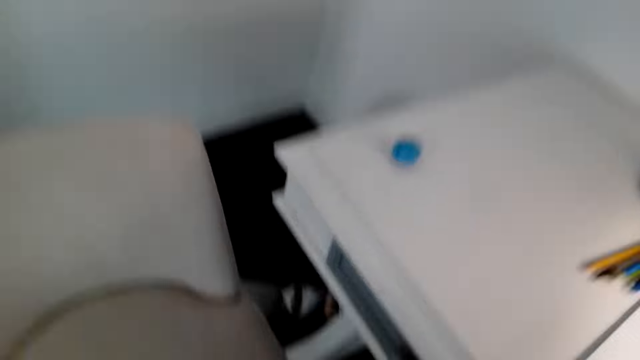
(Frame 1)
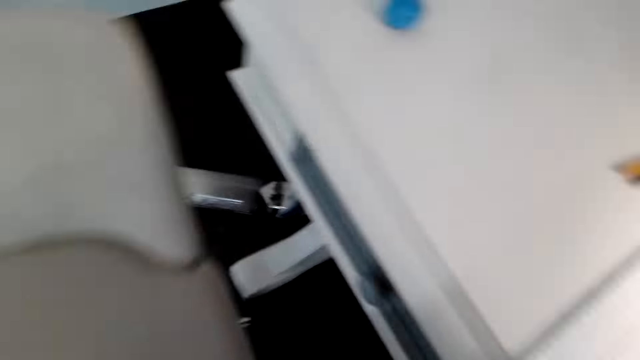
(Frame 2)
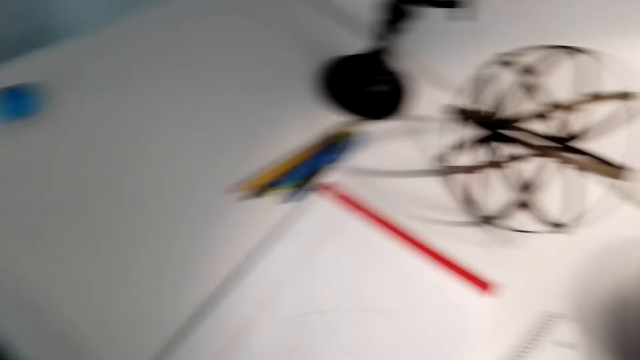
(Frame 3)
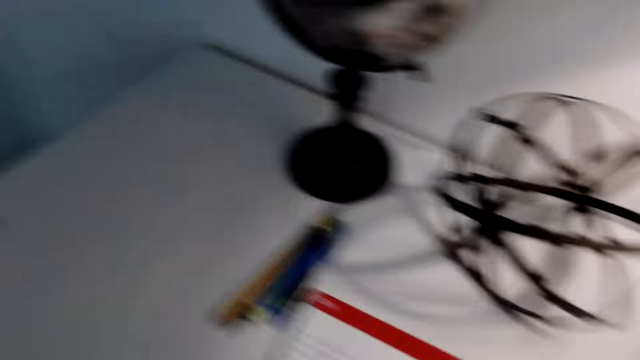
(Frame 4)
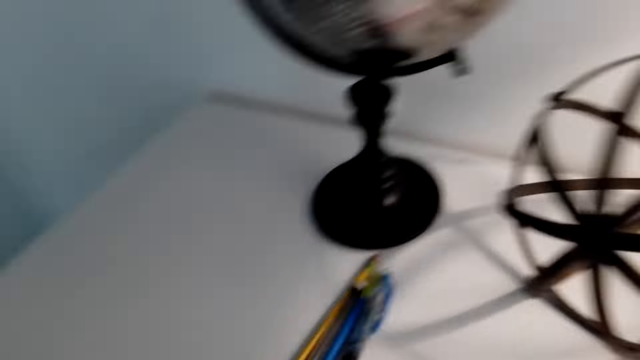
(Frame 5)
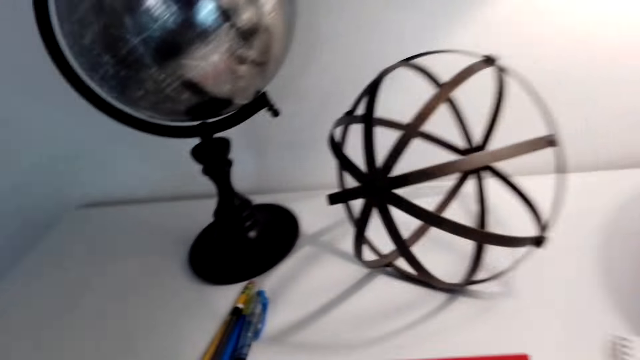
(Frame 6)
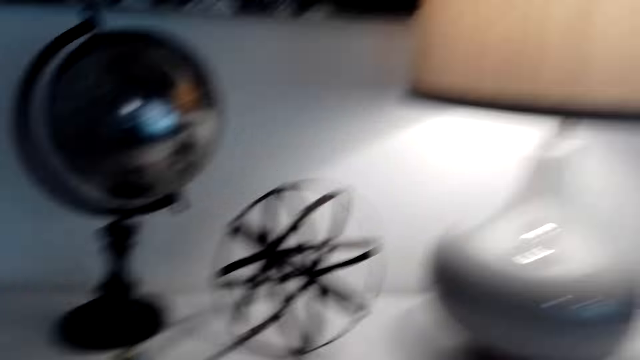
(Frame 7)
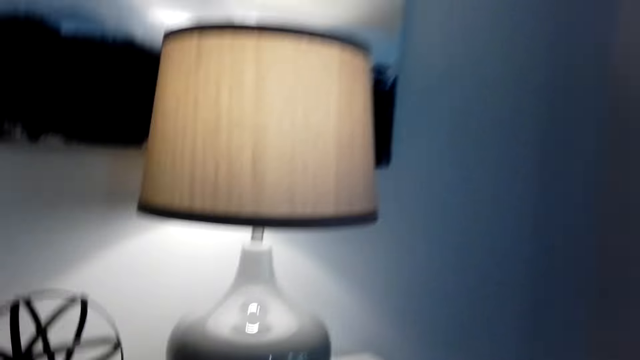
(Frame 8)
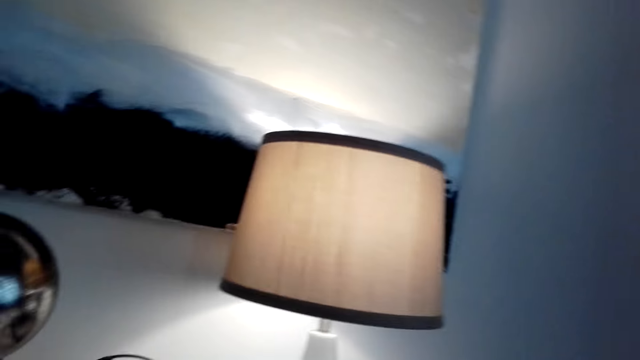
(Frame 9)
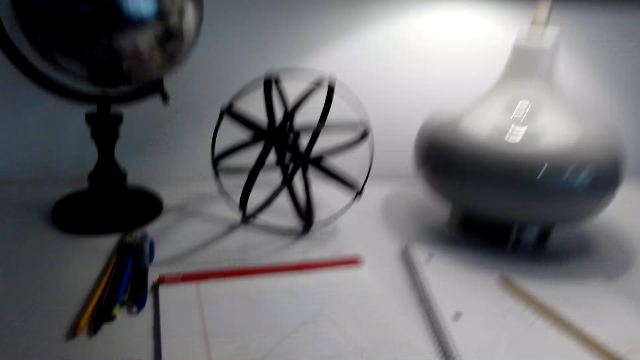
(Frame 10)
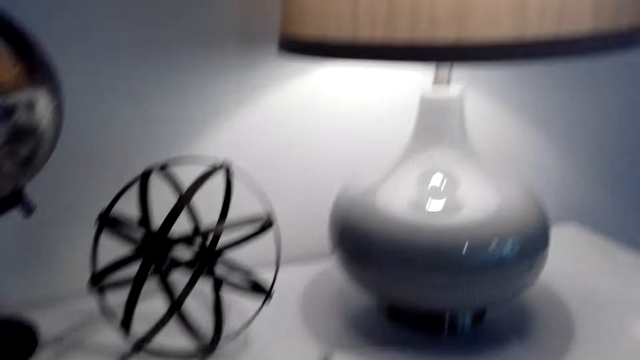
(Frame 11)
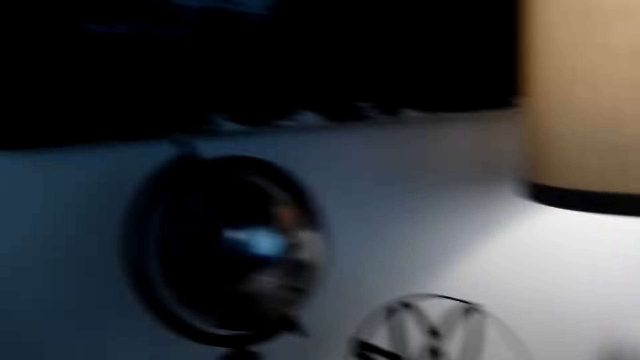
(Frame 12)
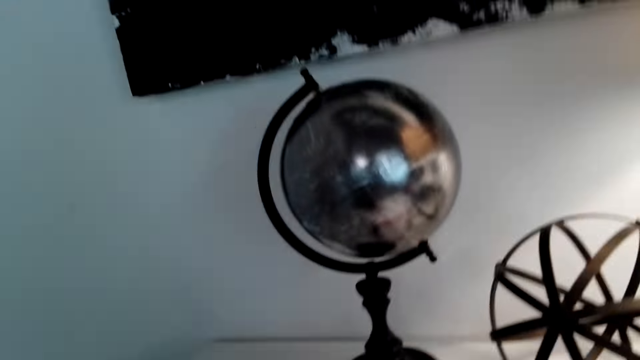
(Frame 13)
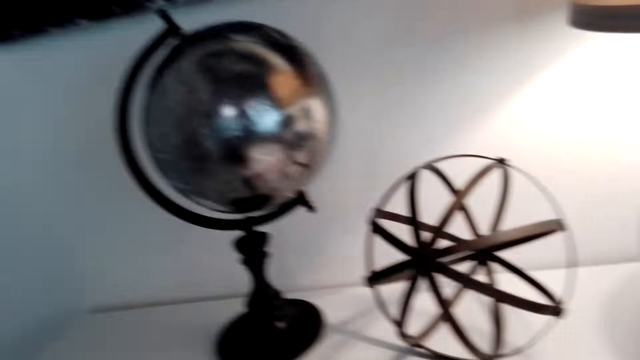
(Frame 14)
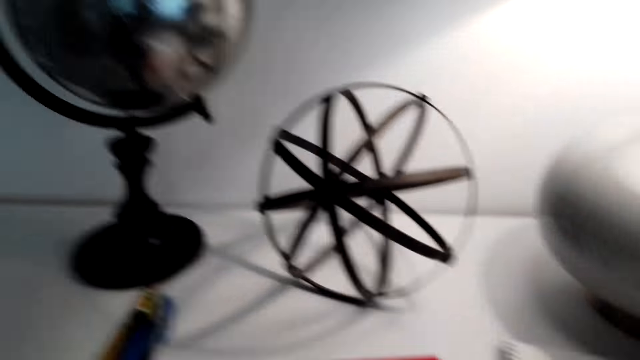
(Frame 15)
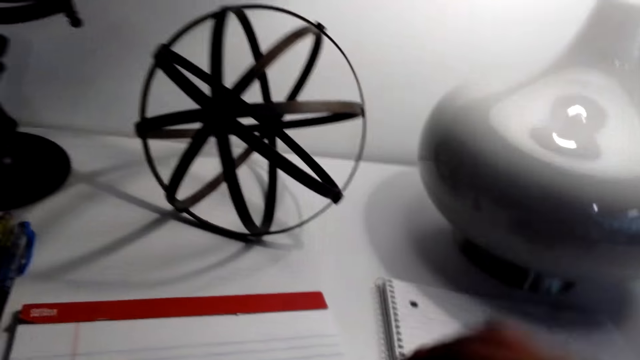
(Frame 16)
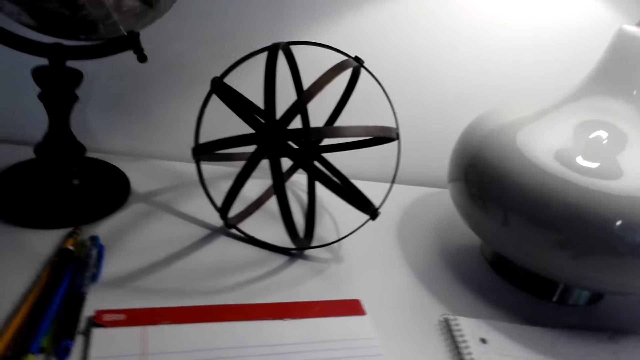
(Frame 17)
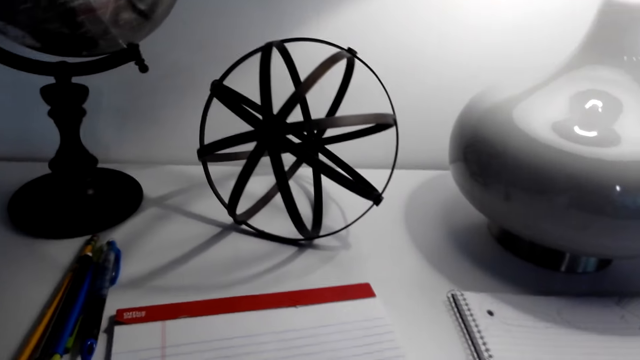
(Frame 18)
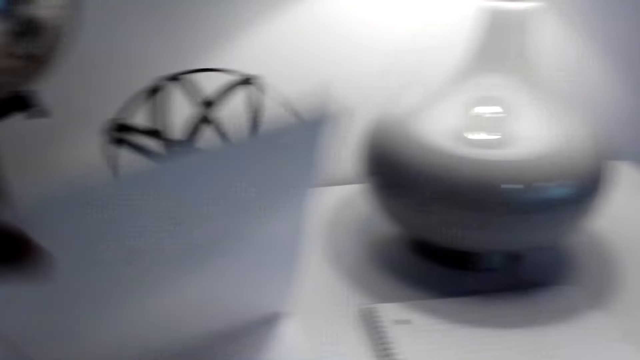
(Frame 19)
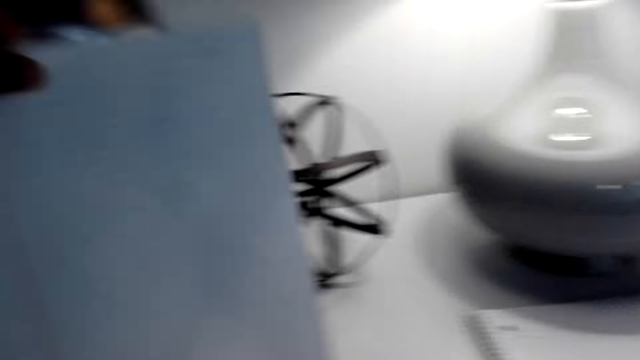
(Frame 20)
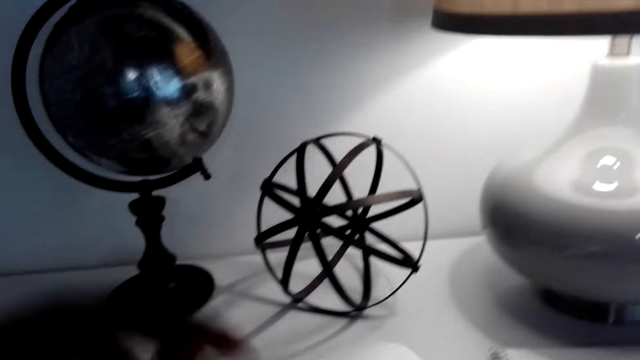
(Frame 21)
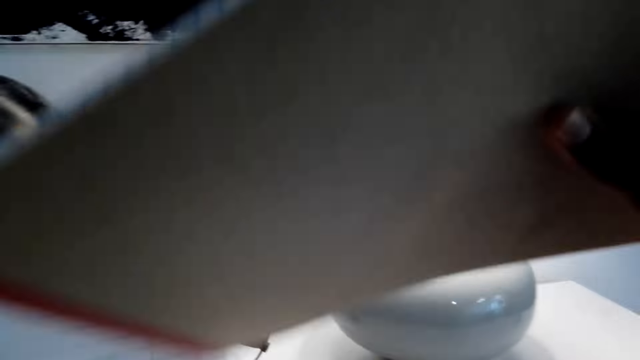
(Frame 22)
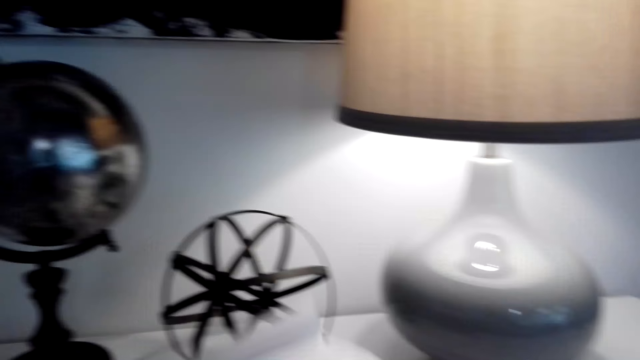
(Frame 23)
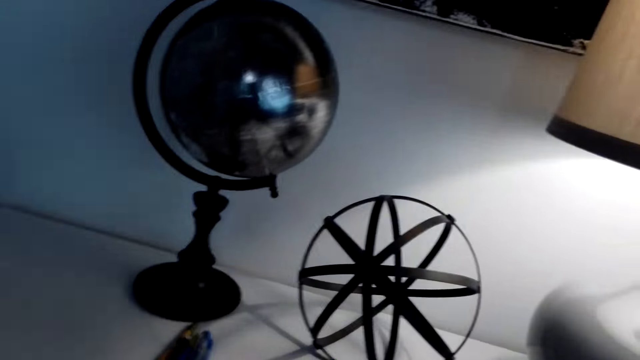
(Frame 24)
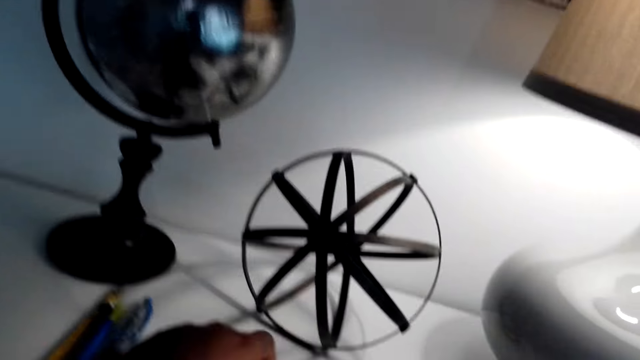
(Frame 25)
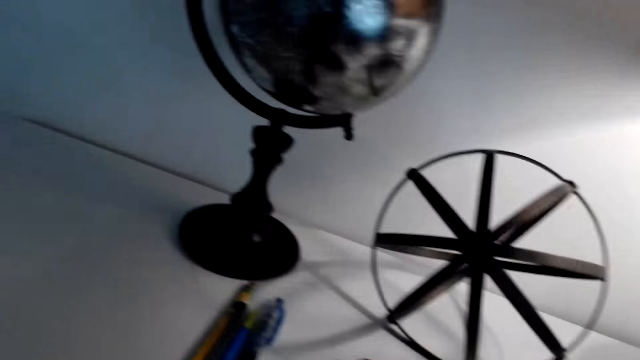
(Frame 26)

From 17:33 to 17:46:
The camera wearer pulls a chair. He sits down on the chair. He looks around. He turns a page on a book. He picks up the book with his left hand.

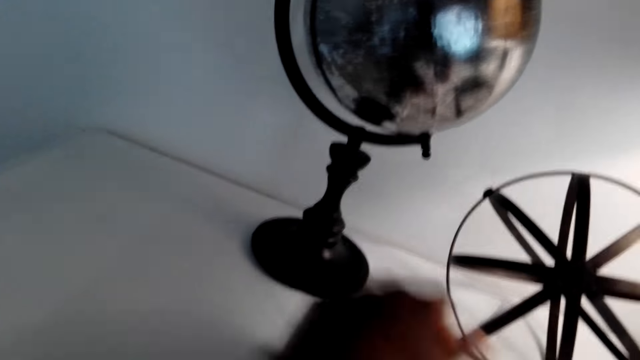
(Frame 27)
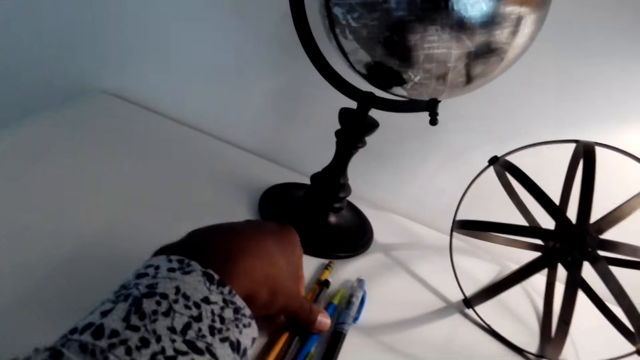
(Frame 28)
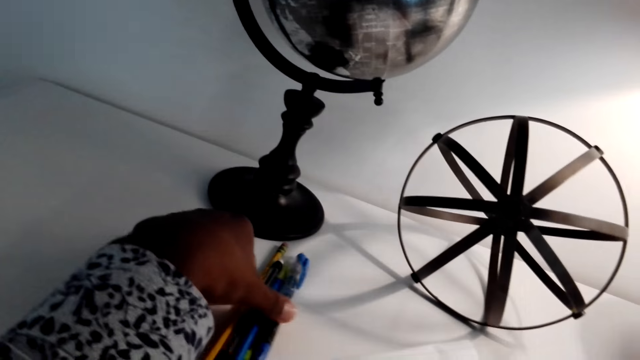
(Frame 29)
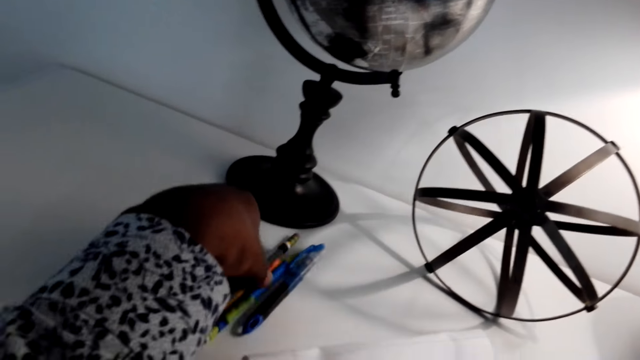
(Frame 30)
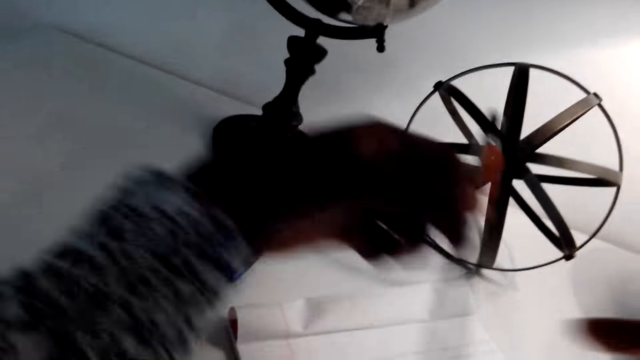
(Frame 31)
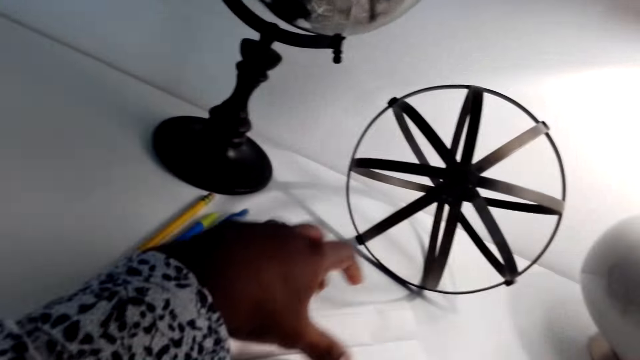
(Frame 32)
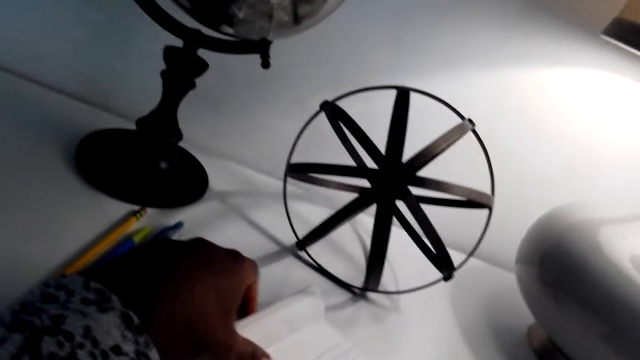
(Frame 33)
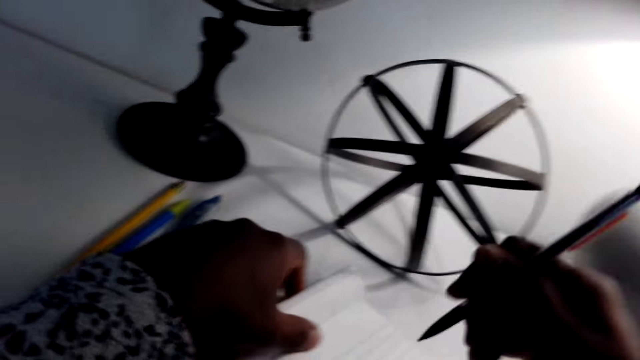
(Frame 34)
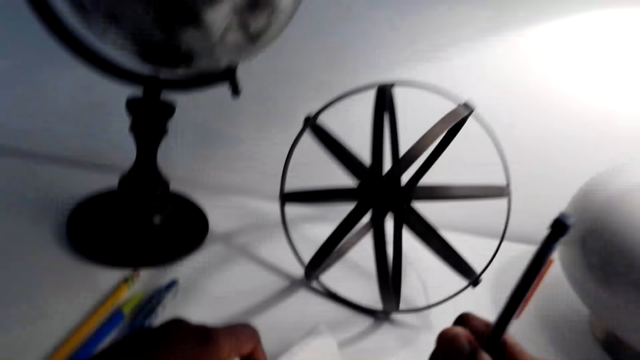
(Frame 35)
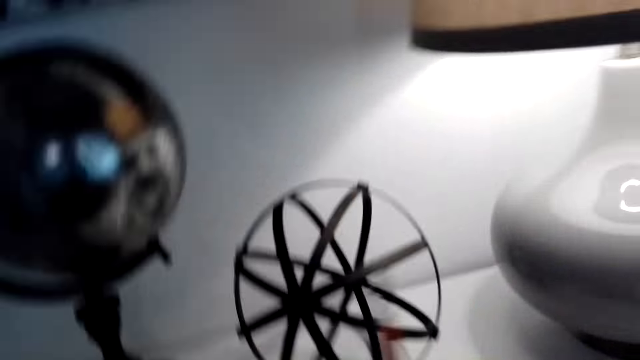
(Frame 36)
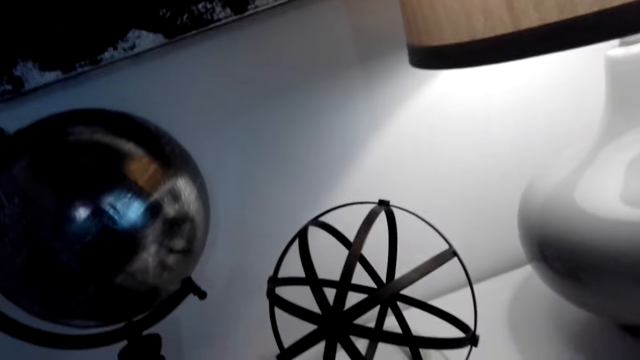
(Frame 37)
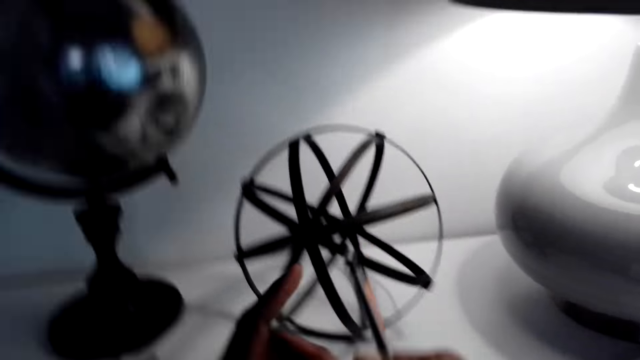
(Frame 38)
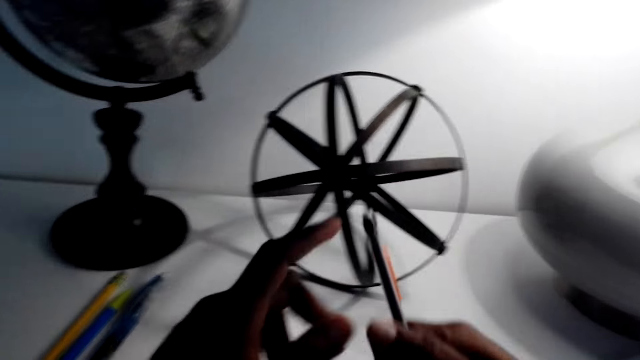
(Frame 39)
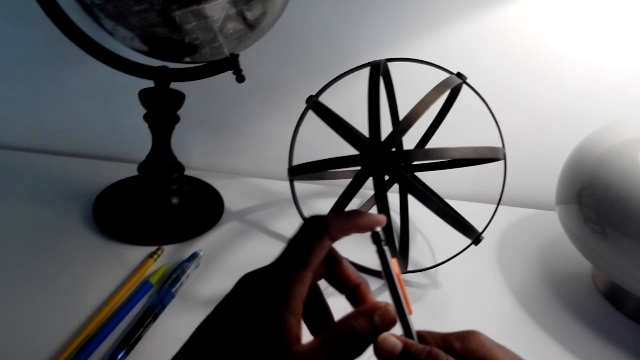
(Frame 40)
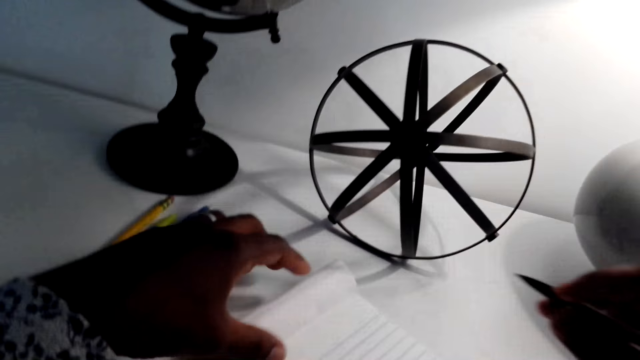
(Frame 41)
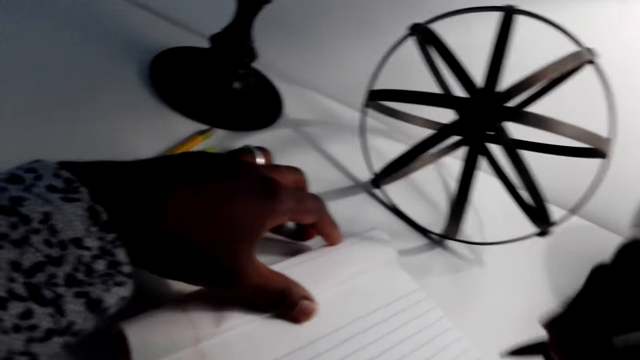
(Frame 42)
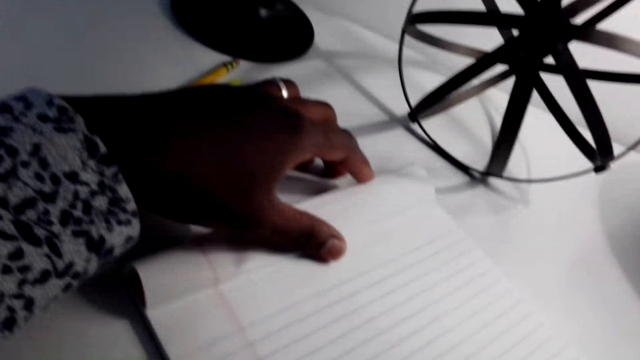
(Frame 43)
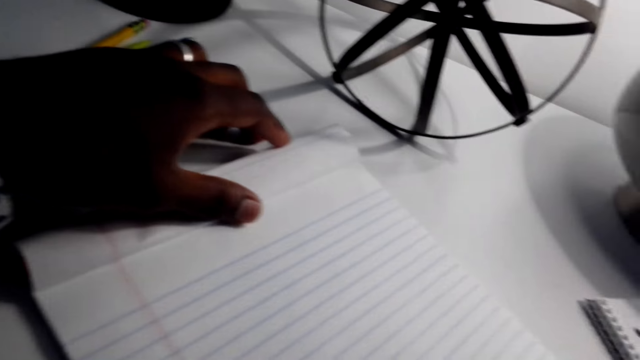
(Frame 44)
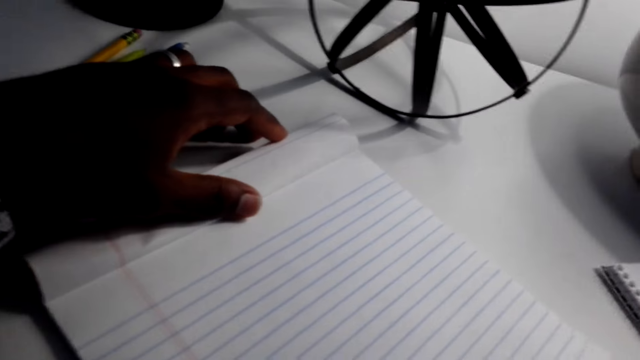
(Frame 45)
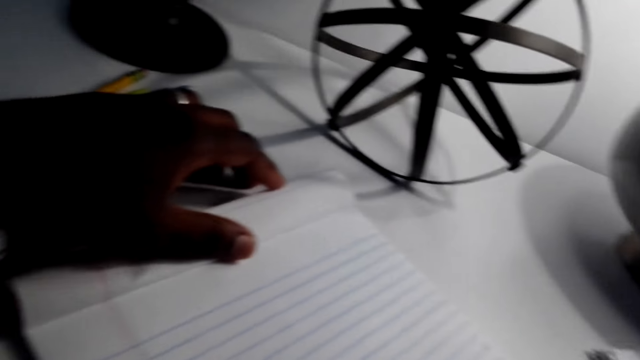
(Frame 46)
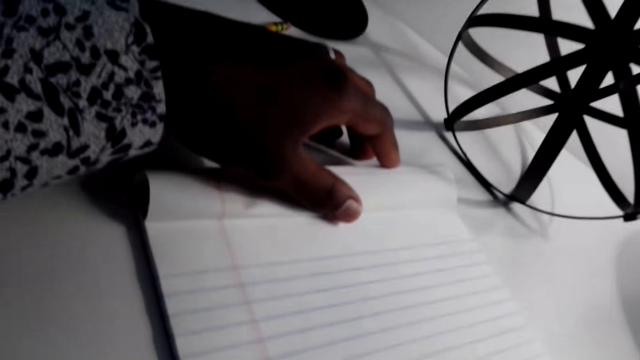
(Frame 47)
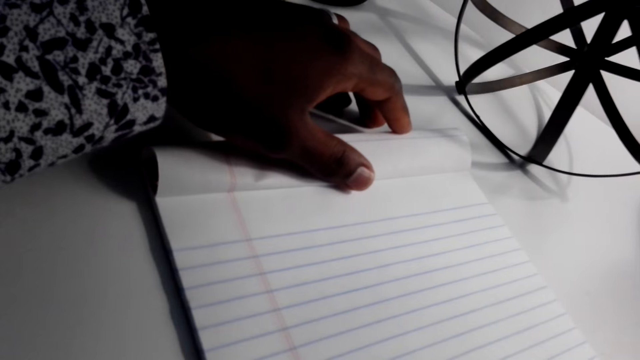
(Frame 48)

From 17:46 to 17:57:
The camera wearer picks up the pencil or pen with his left hand. He presses on the pen.
